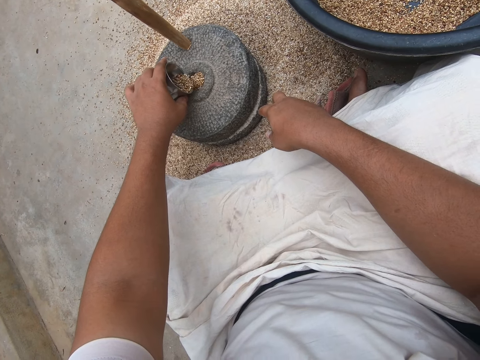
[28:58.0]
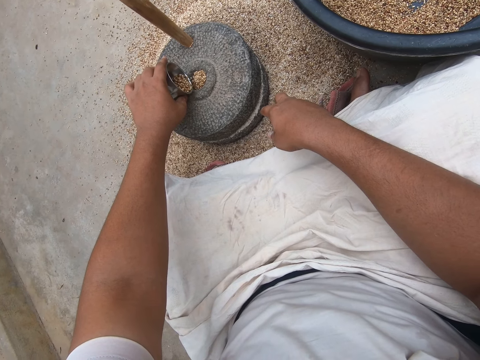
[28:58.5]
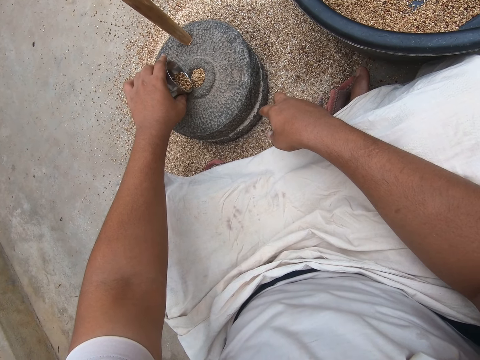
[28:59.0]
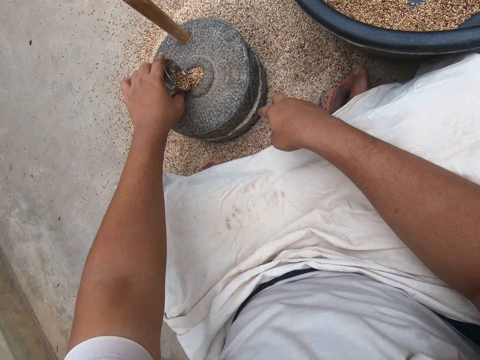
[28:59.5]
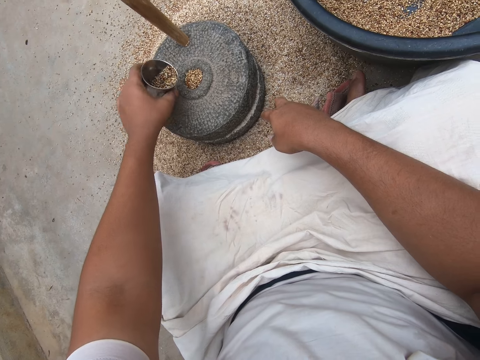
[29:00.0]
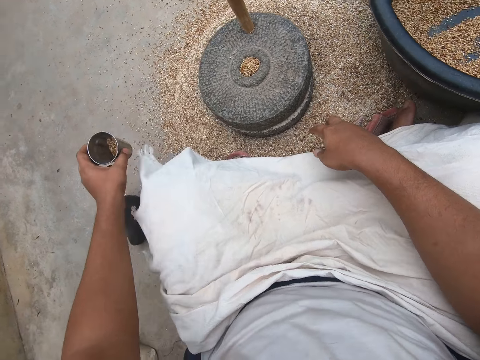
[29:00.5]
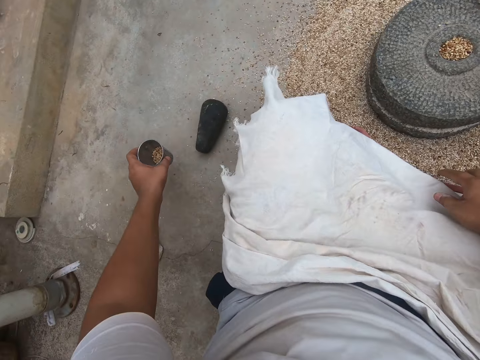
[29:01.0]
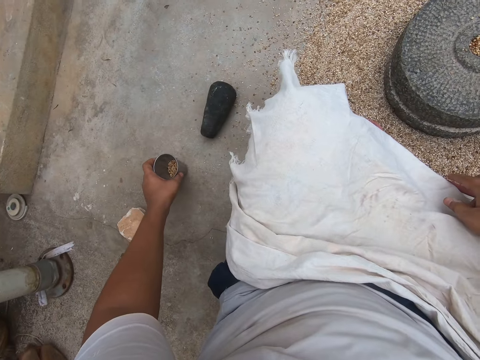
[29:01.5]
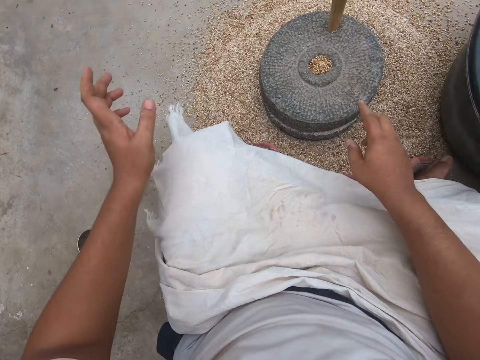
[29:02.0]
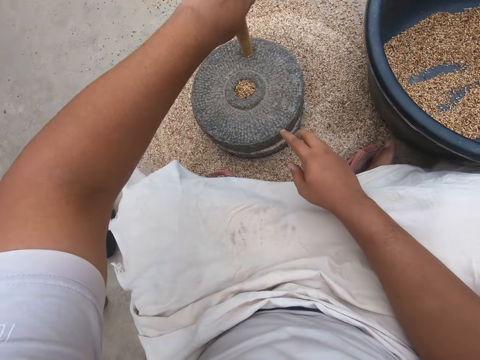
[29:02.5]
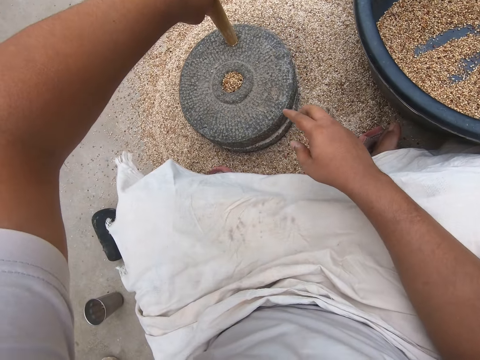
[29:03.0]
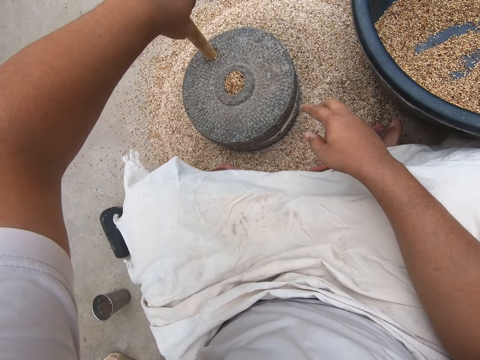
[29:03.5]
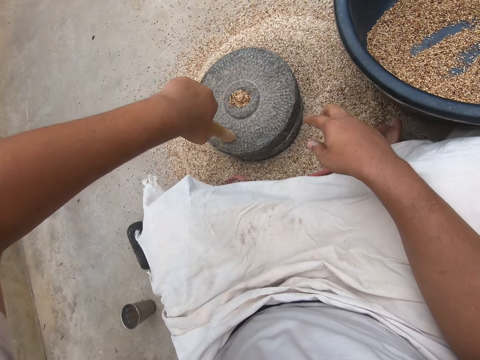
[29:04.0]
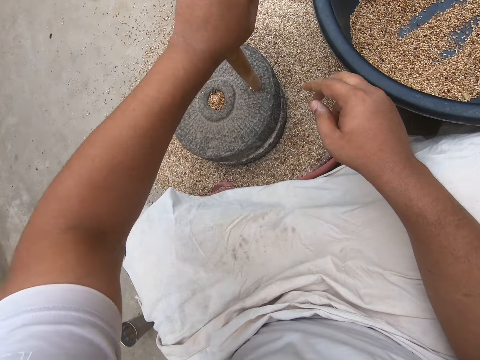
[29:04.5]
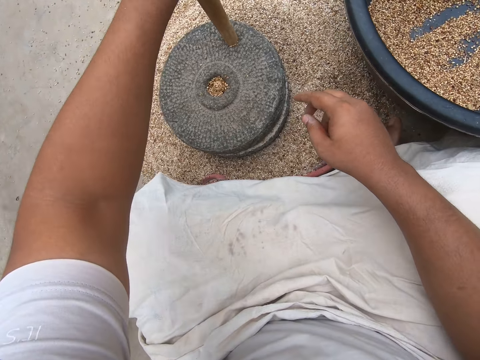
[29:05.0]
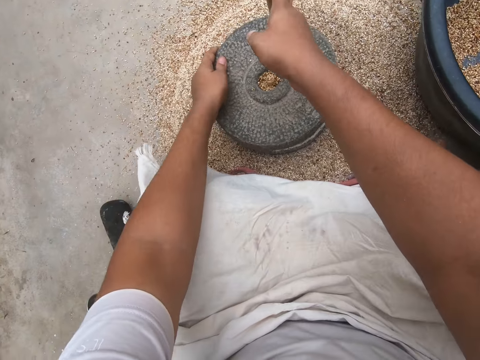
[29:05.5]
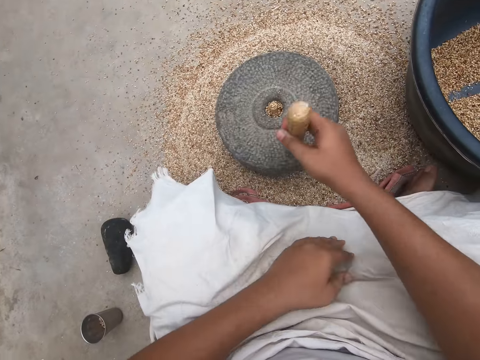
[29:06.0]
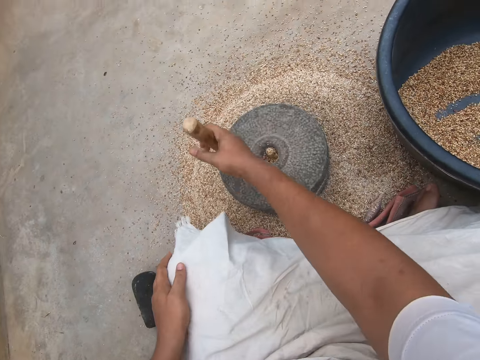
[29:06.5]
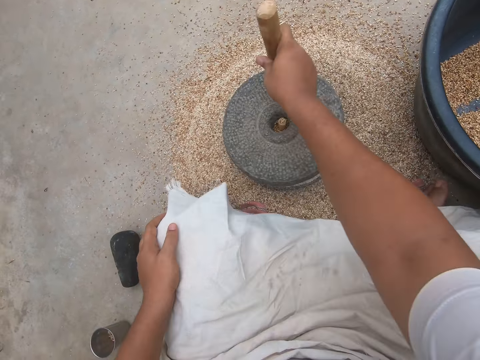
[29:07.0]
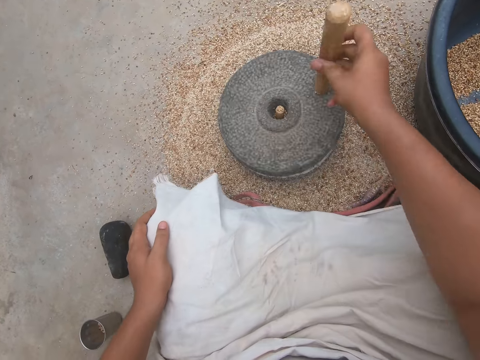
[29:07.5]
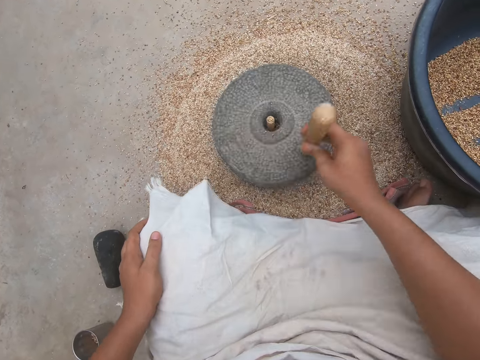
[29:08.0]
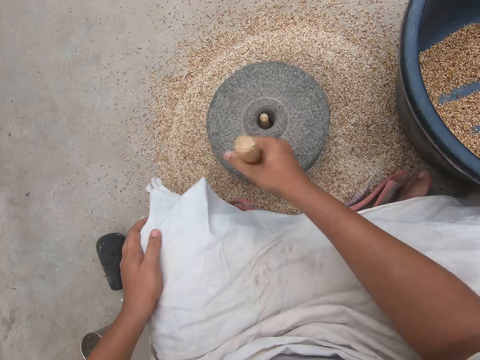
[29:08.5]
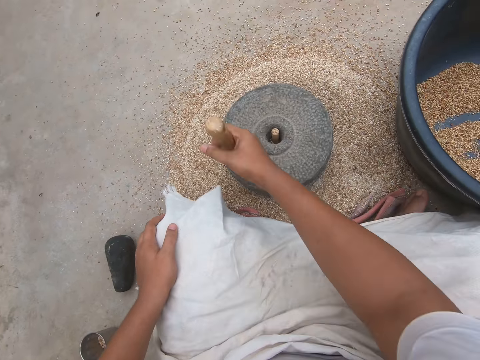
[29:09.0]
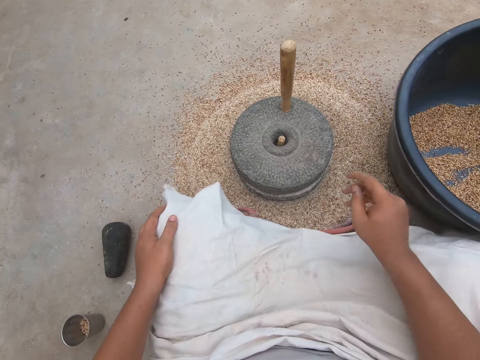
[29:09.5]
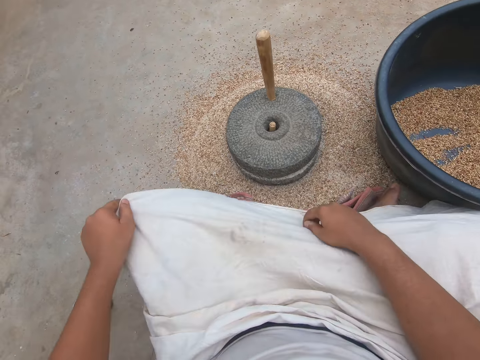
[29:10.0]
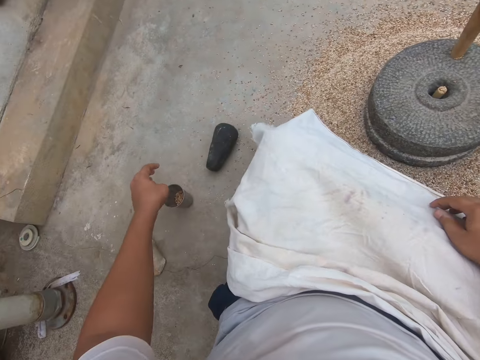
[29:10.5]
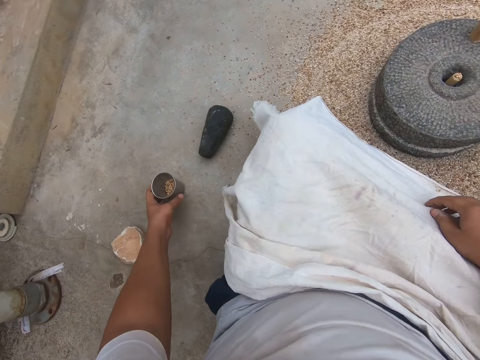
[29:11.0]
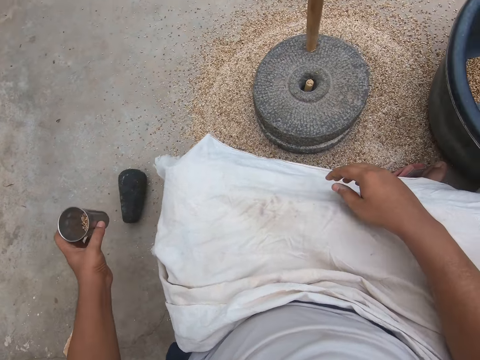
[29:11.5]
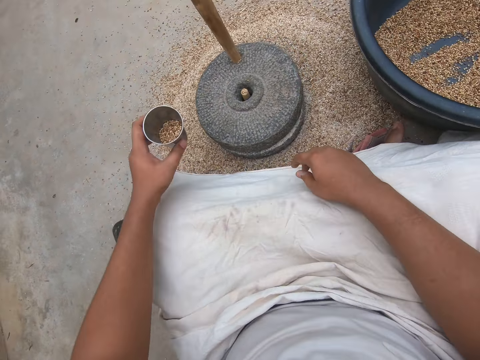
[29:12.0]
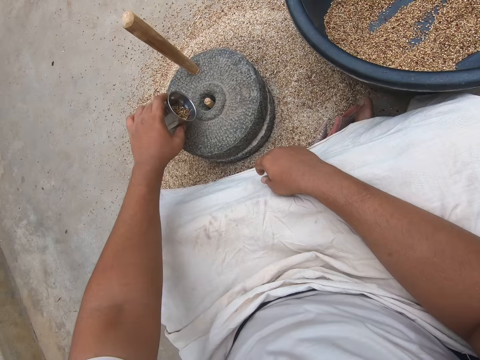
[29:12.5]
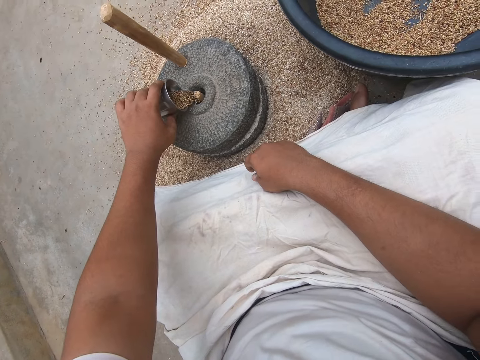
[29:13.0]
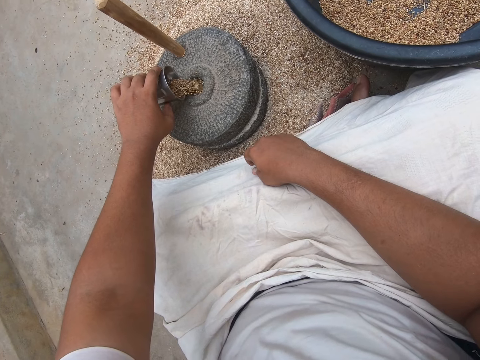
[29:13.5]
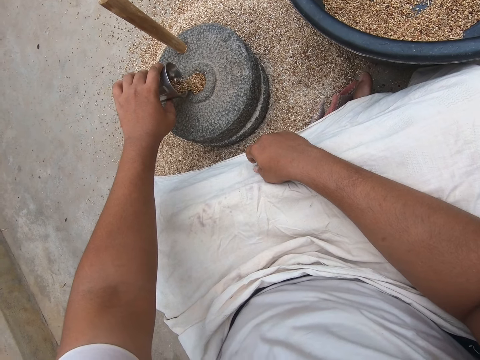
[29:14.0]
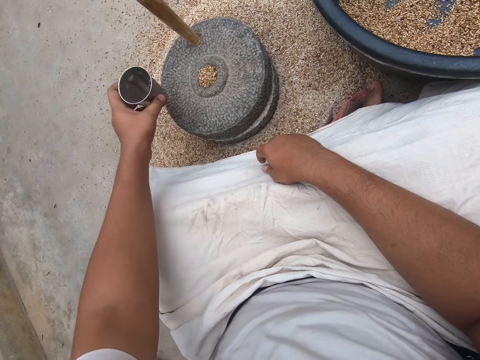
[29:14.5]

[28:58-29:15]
The camera wearer drops the cup. He turns the grinder. He covers his lap with a white cloth. He adjusts the cloth. He picks up the cup. He pours wheat from the cup into the grinder.

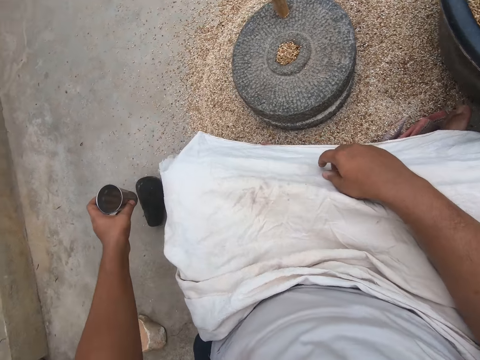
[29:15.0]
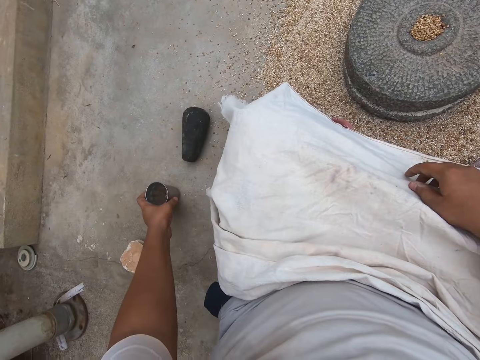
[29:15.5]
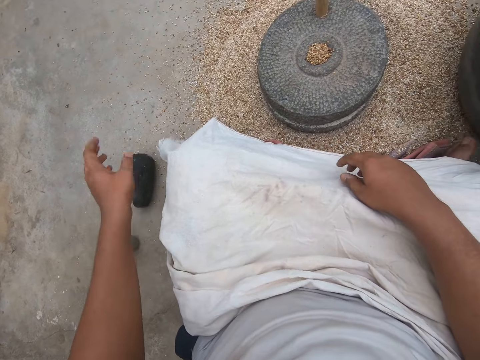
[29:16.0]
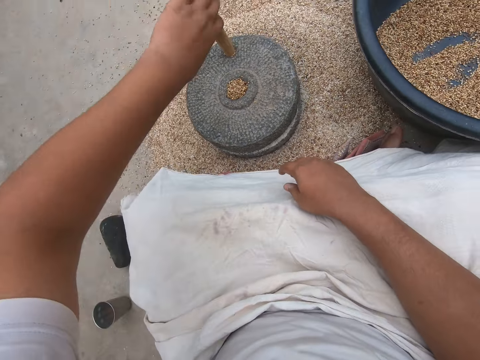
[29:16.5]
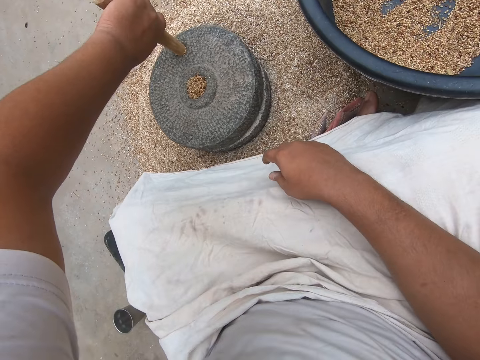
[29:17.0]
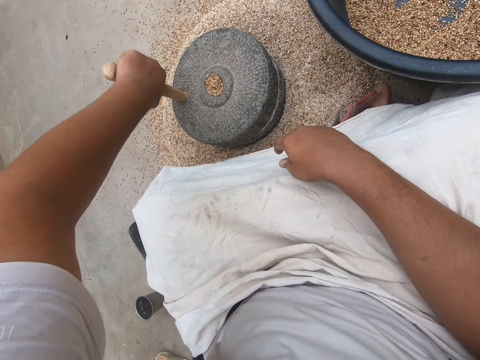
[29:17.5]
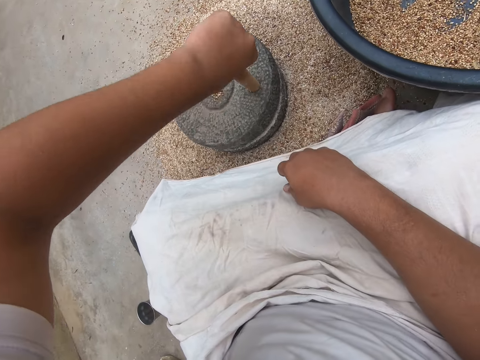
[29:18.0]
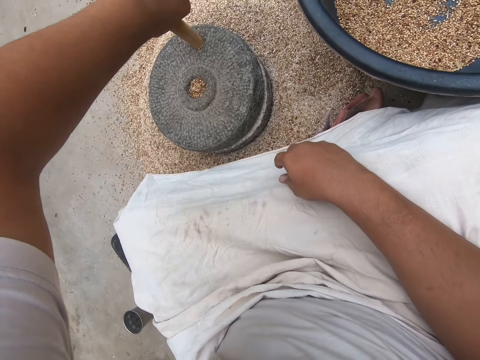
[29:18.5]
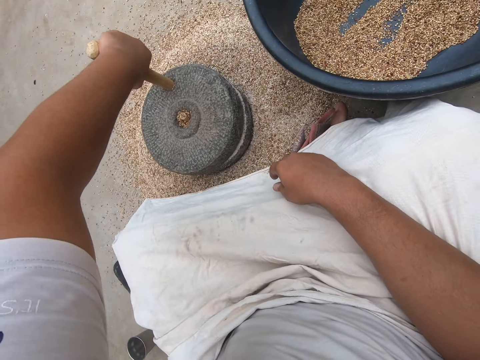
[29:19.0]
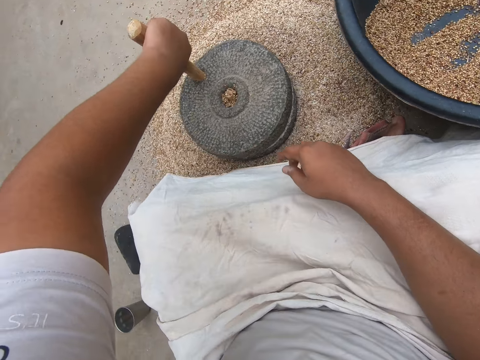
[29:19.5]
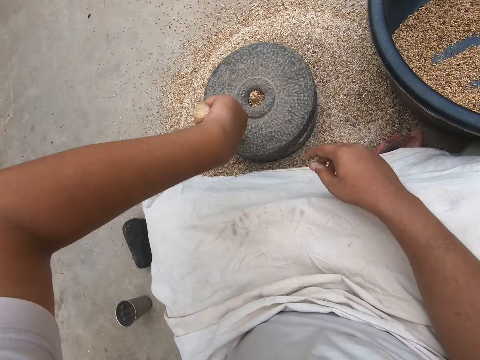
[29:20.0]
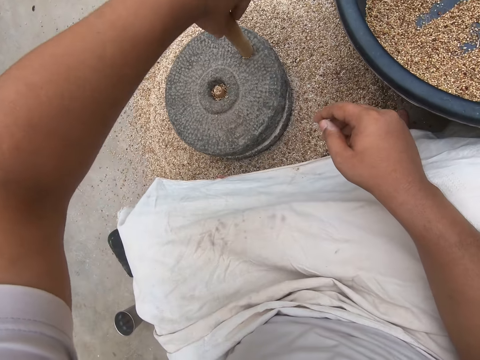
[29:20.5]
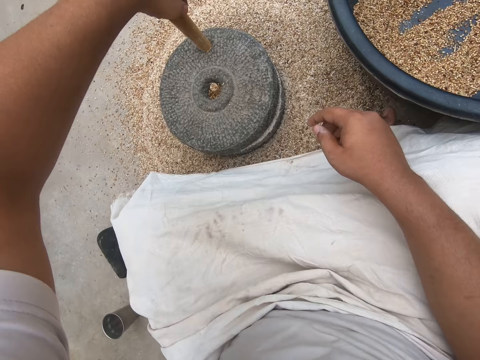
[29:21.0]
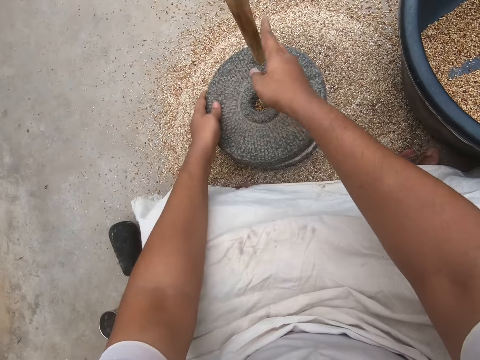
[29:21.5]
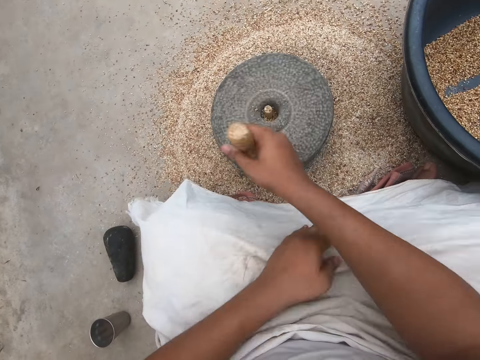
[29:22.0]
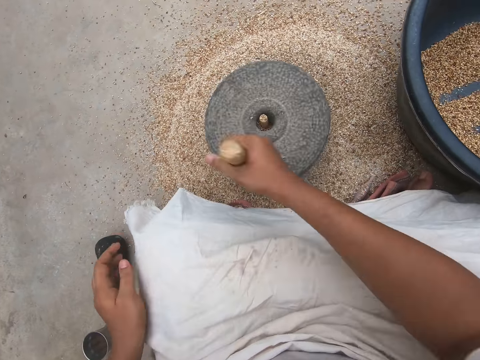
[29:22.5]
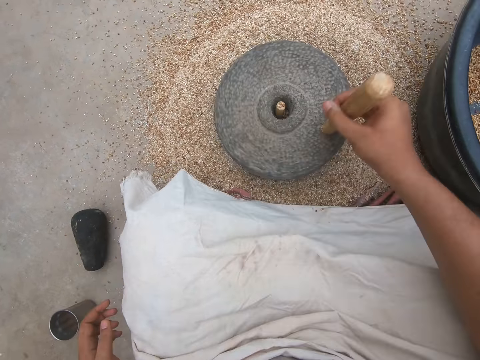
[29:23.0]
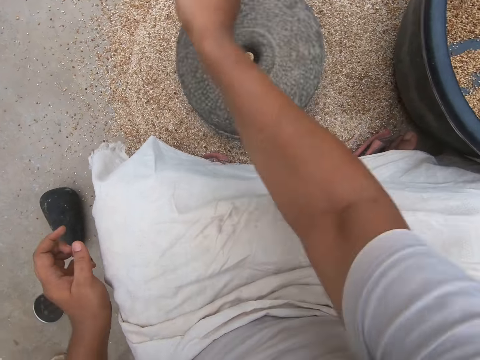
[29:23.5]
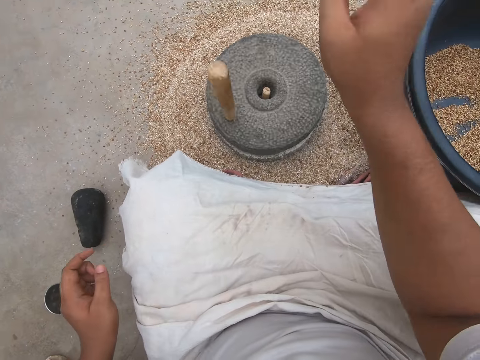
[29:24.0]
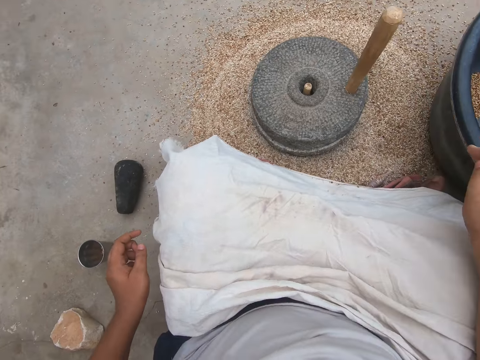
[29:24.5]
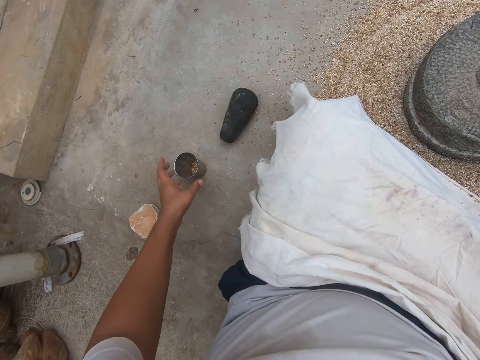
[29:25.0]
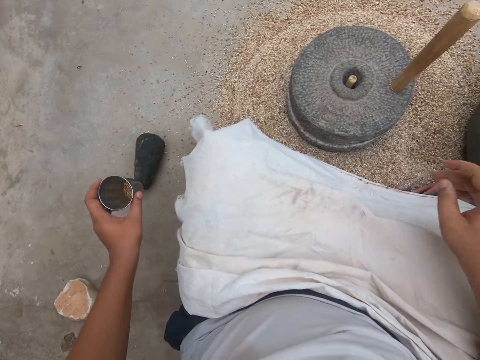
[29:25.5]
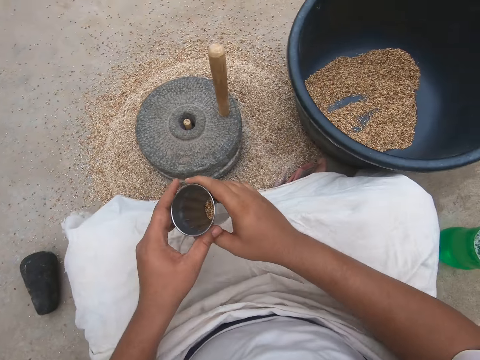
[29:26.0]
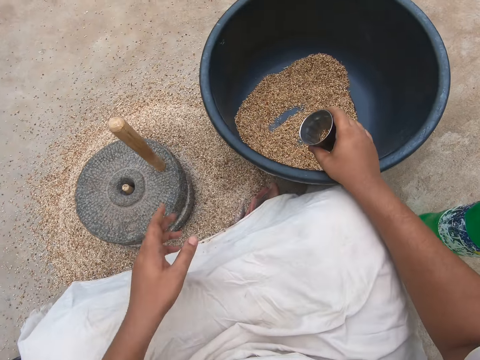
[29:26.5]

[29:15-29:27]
The camera wearer drops the cup. They turn the grinder. They pick up the cup.
